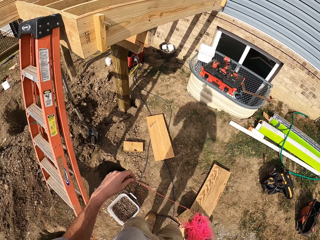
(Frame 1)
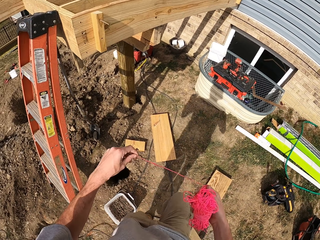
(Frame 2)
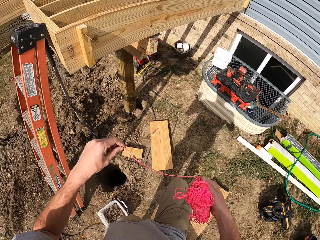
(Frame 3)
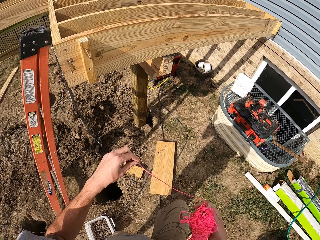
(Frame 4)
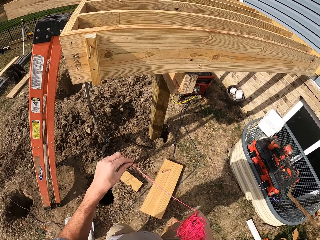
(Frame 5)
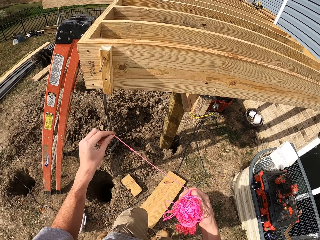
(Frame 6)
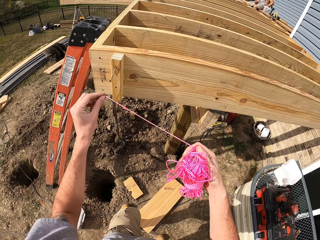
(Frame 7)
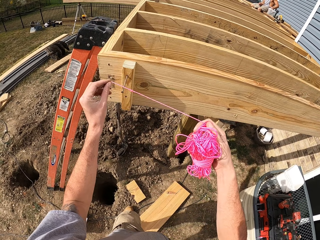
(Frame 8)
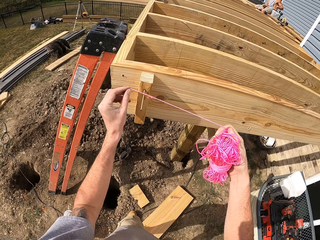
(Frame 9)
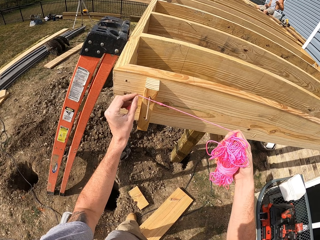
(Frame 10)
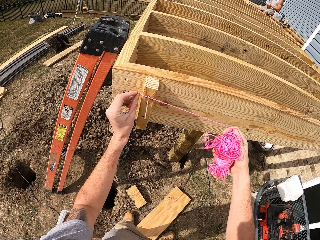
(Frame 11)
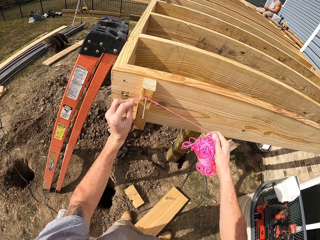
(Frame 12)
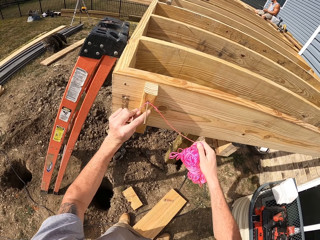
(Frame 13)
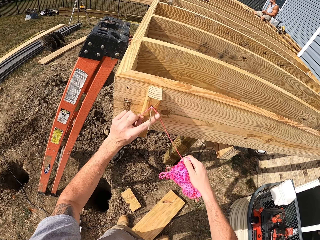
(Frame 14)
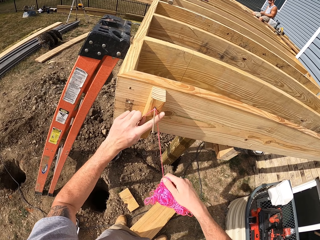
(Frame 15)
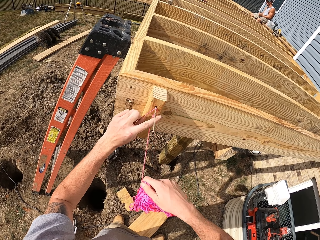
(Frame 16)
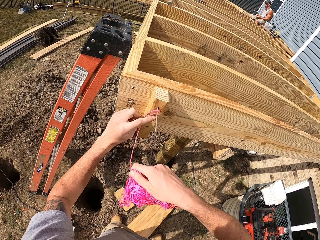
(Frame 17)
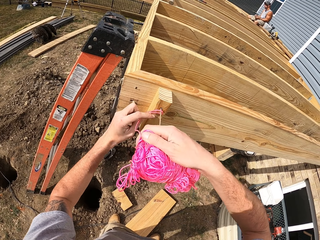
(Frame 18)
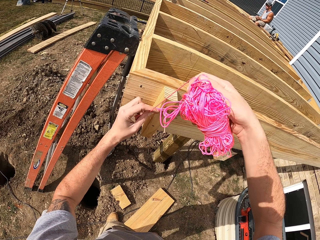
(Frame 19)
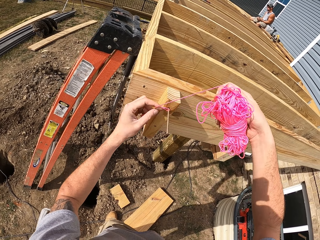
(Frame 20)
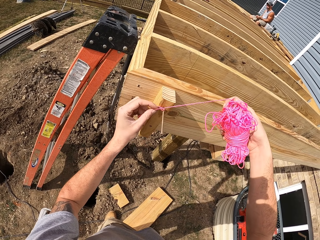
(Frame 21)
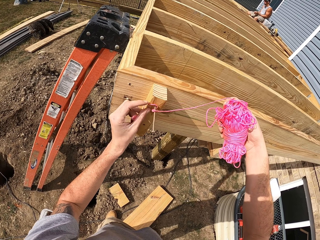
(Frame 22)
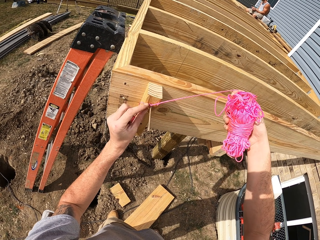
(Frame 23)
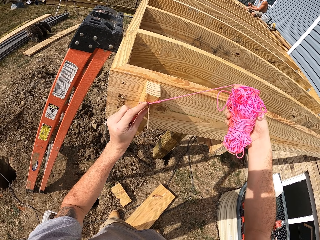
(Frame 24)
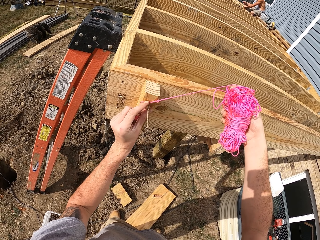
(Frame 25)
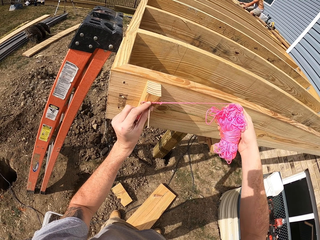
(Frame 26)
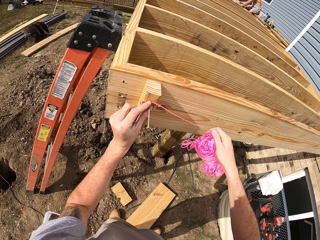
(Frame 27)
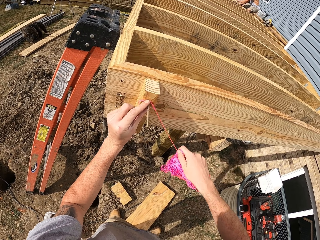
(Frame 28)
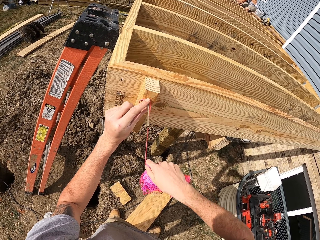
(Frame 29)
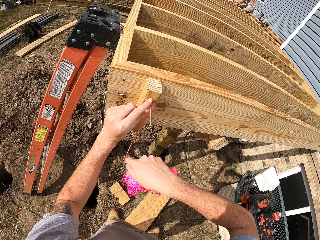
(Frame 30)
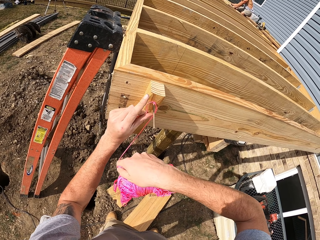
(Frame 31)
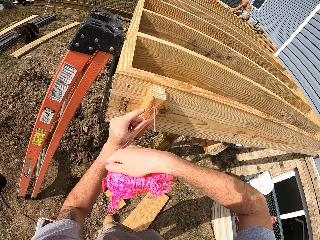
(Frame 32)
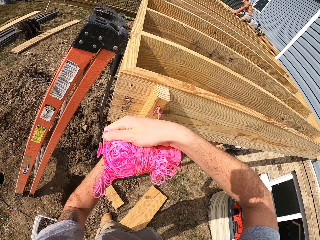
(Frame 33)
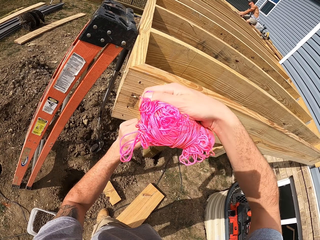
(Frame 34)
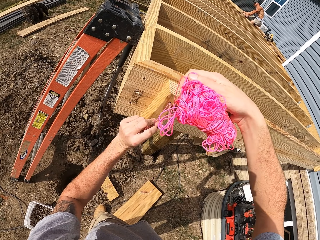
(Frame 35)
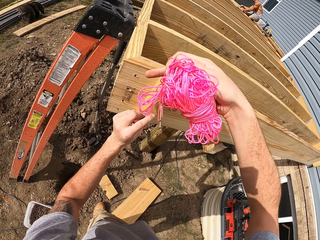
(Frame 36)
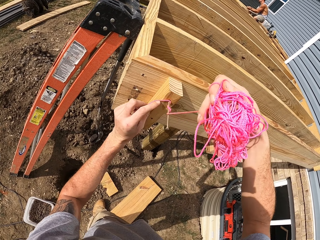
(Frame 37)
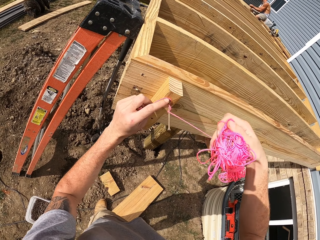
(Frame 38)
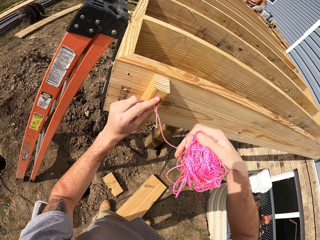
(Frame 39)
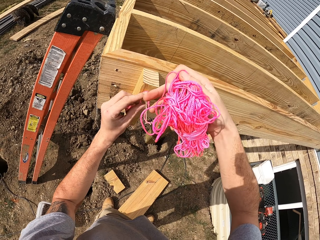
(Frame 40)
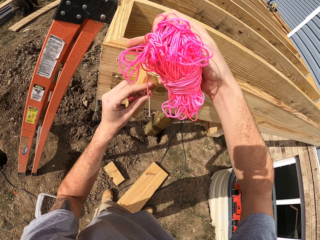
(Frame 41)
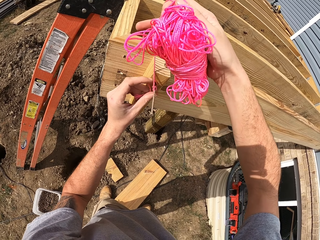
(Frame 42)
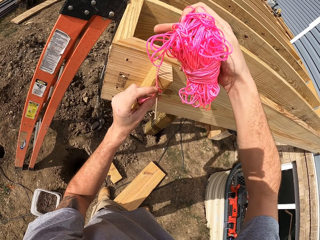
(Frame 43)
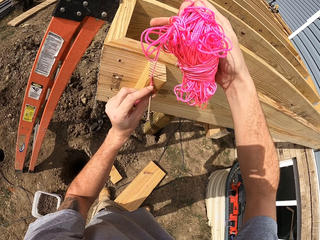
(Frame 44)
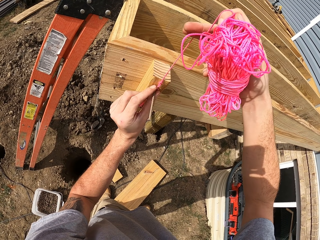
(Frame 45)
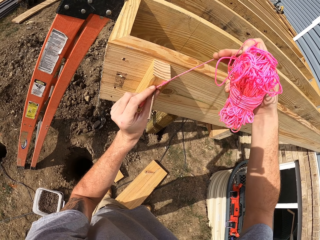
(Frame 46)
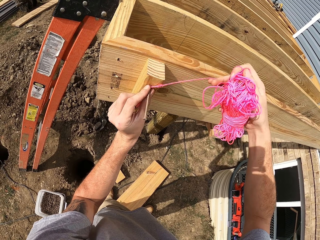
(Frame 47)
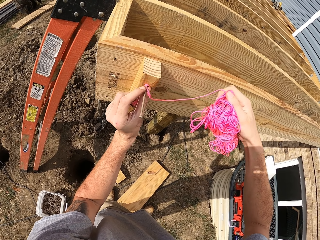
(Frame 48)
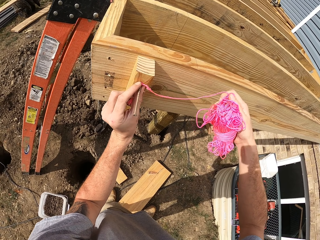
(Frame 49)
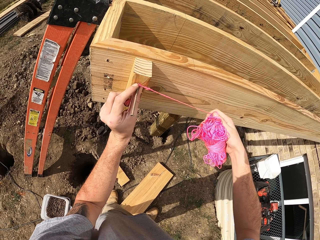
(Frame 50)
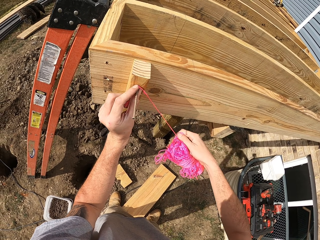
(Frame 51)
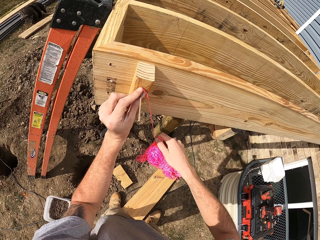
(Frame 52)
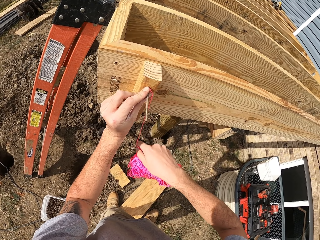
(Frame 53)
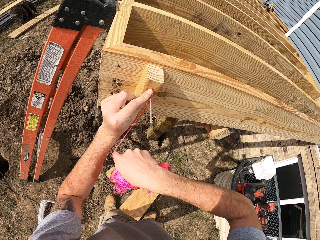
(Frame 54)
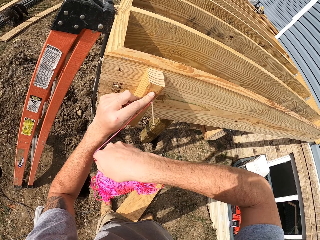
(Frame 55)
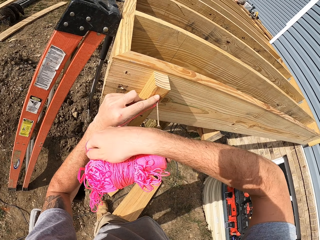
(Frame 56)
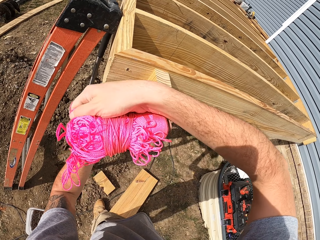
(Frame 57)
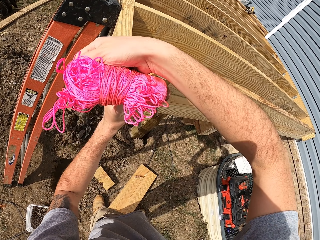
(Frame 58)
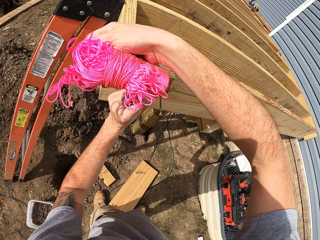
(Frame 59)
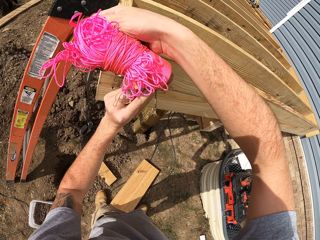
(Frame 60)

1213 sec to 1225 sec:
The camera wearer ties the string around the screw.

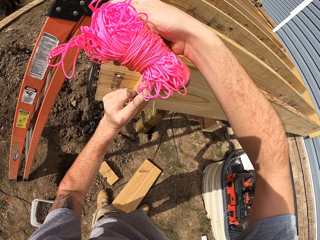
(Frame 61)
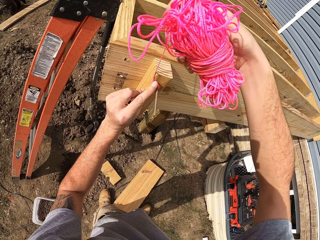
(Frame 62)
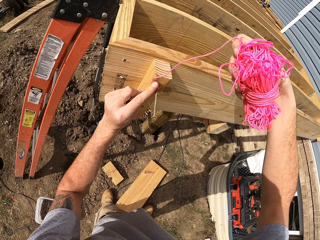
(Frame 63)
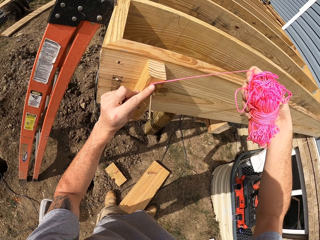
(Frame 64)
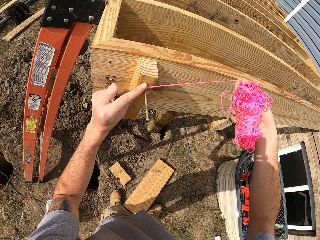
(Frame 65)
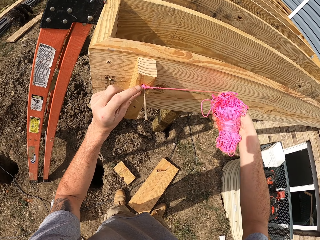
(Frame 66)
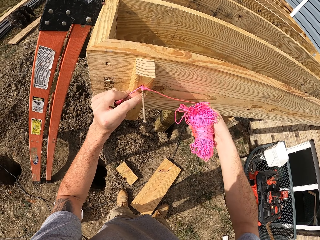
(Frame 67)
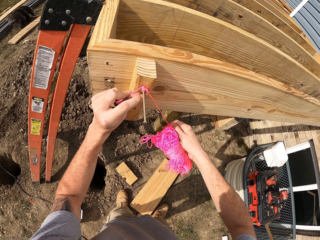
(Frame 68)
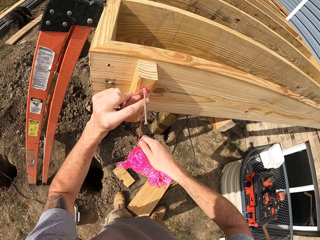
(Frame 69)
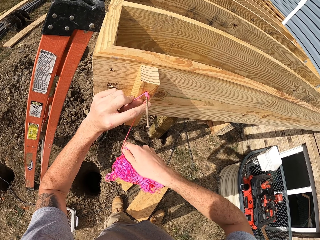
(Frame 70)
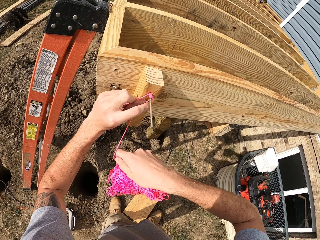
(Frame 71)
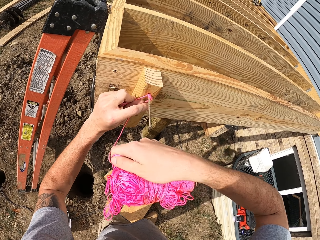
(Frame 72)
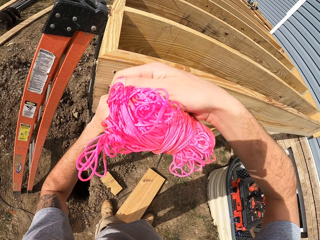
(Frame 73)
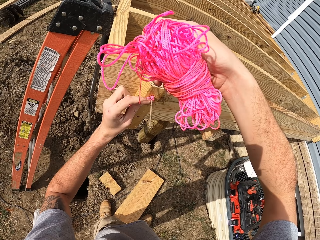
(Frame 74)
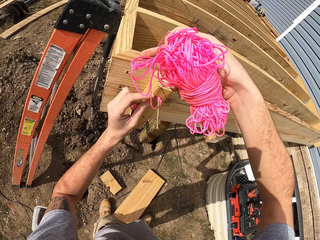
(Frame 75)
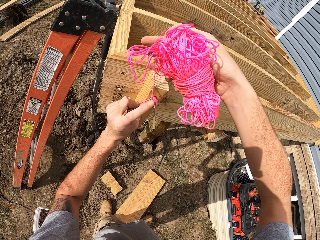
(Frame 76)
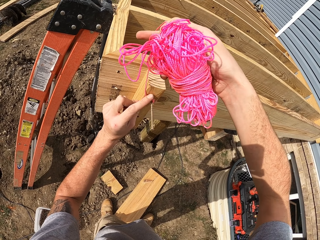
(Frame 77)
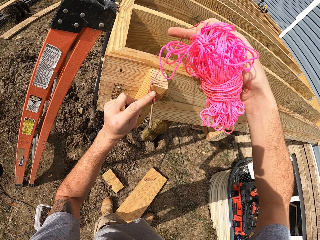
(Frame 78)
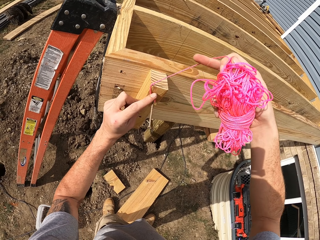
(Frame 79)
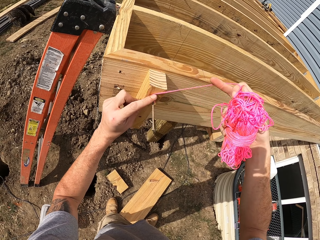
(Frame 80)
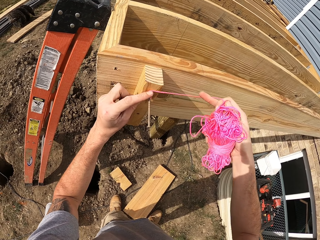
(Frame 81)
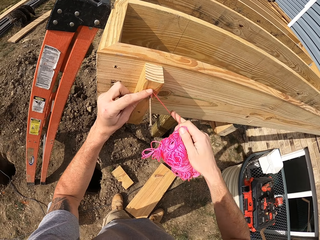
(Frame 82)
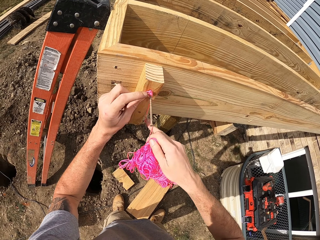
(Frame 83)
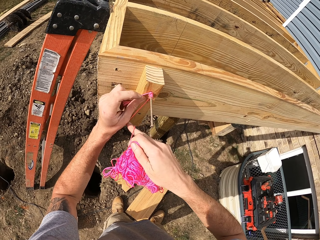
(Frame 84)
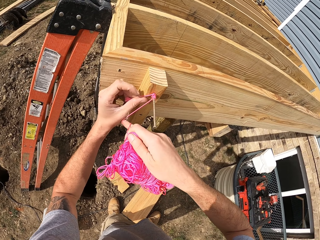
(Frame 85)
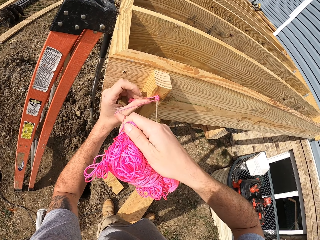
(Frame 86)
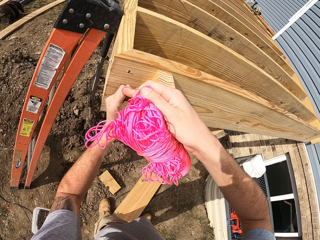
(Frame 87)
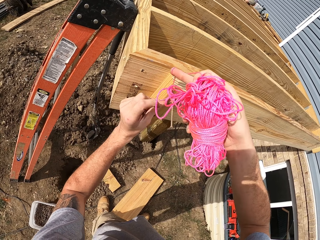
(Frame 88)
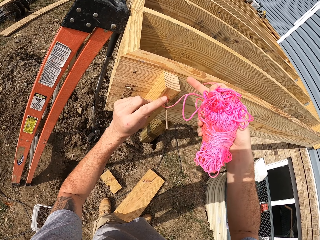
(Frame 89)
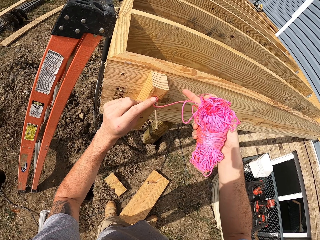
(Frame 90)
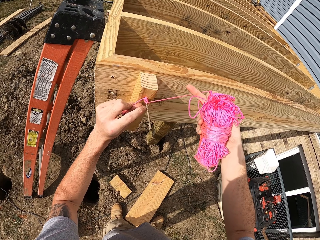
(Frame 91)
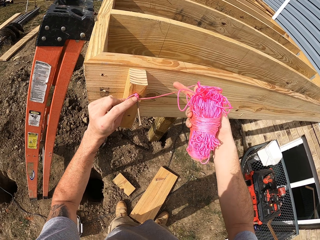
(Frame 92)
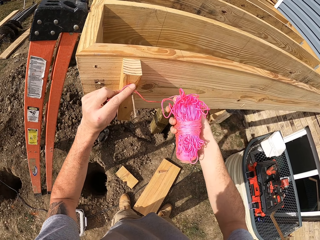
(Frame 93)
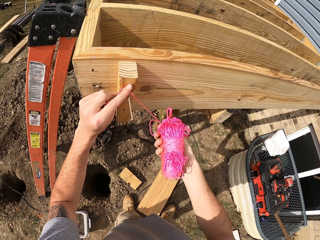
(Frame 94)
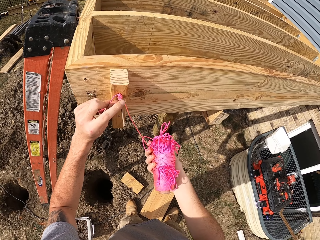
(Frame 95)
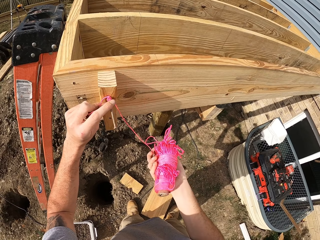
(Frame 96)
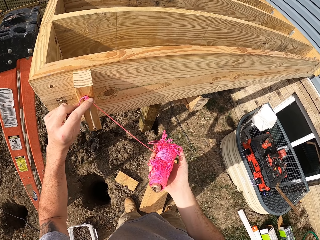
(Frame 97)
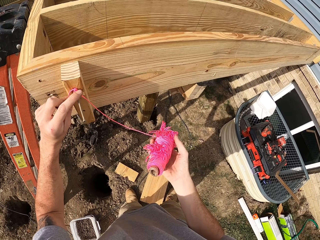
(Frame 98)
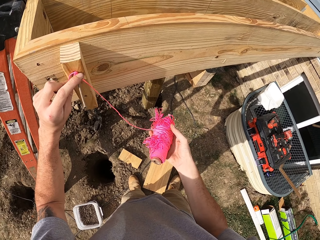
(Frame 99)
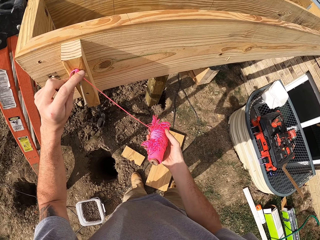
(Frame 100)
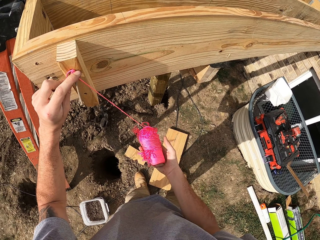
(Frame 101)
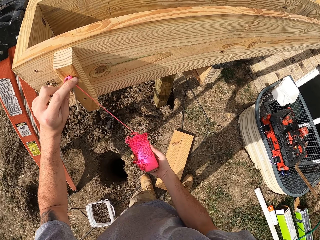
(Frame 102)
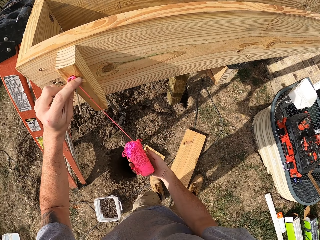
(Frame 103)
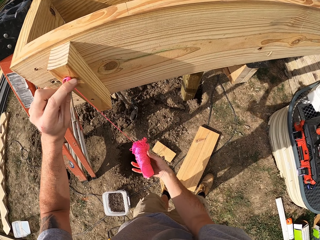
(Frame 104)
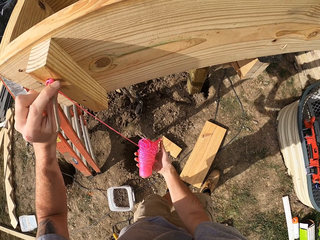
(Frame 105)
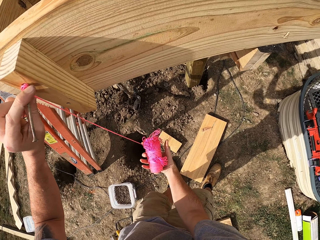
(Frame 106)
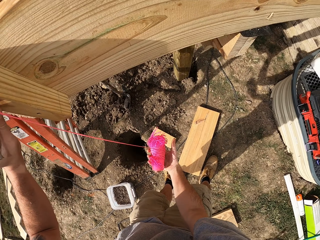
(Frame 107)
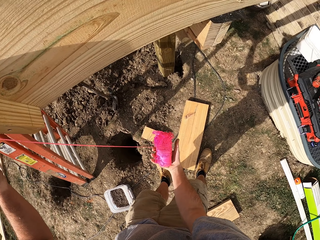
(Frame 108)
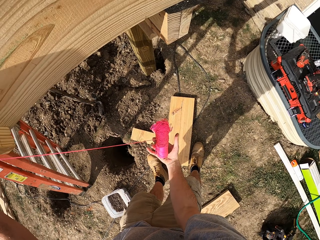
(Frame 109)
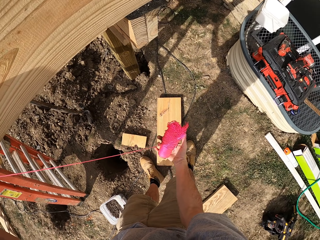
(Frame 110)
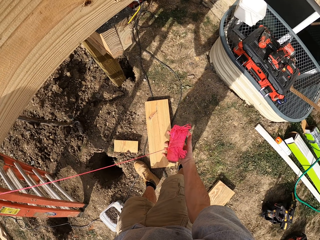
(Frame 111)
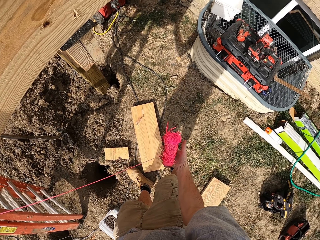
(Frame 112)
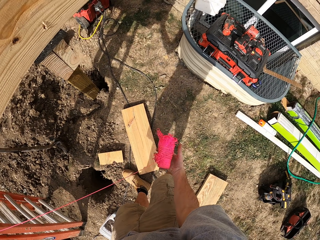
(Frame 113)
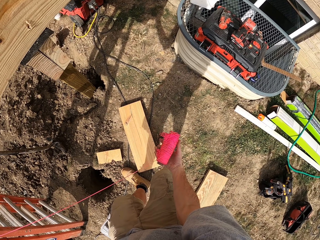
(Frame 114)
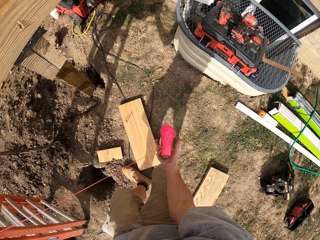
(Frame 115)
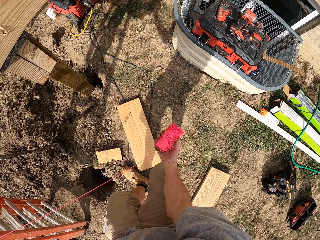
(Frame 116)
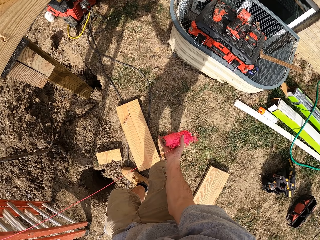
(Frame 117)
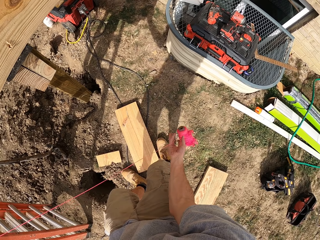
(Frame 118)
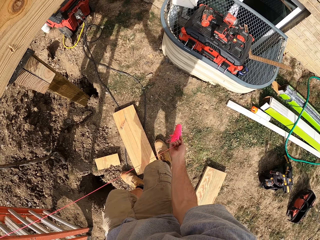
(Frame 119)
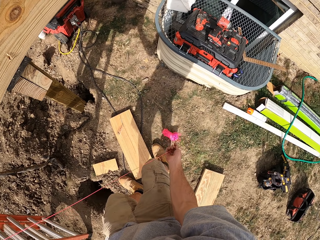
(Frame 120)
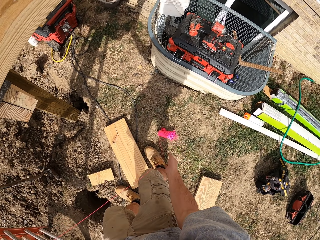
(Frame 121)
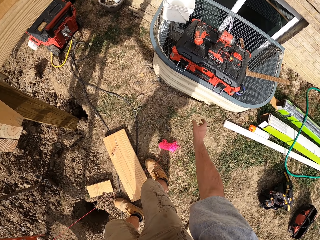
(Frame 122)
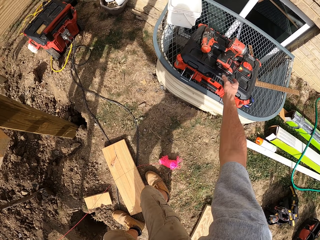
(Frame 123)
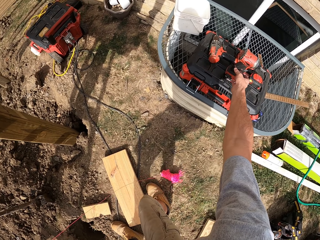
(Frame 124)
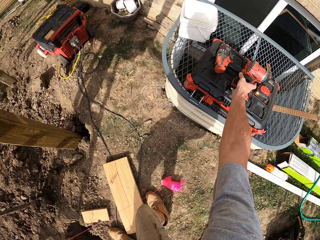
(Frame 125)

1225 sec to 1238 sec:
The camera wearer elongates the string. They roll the string. They drop the string.
